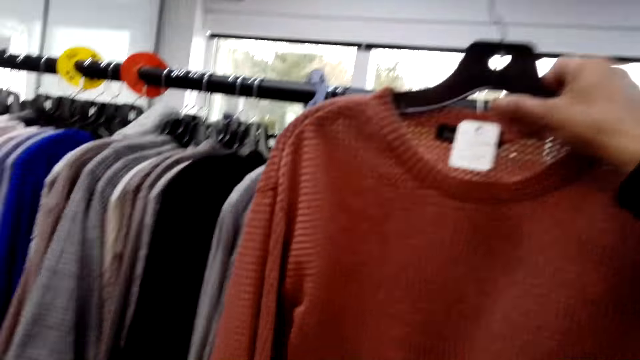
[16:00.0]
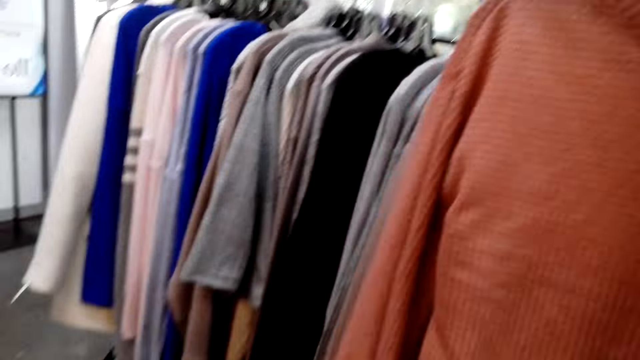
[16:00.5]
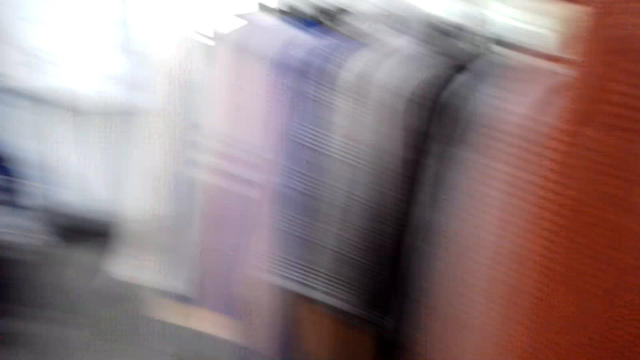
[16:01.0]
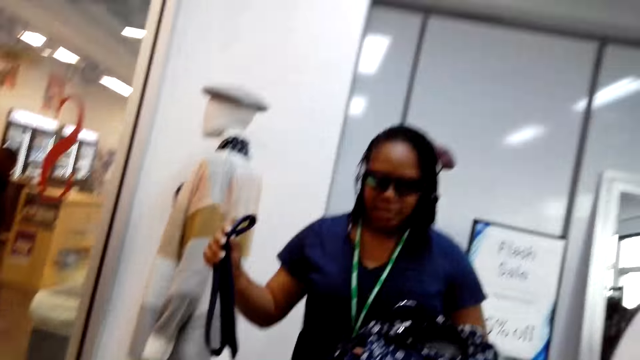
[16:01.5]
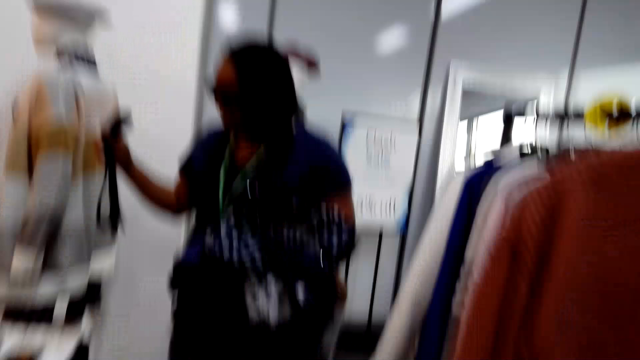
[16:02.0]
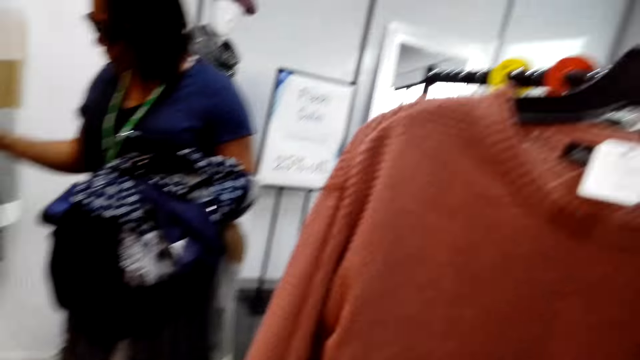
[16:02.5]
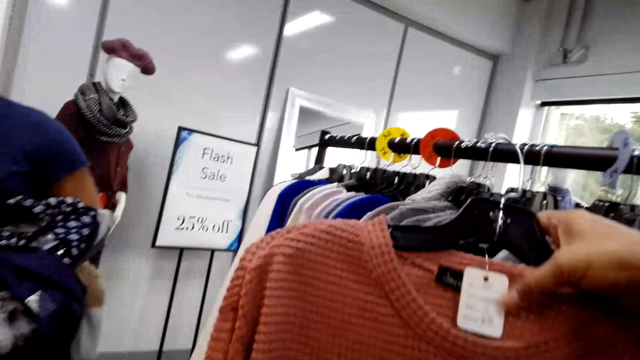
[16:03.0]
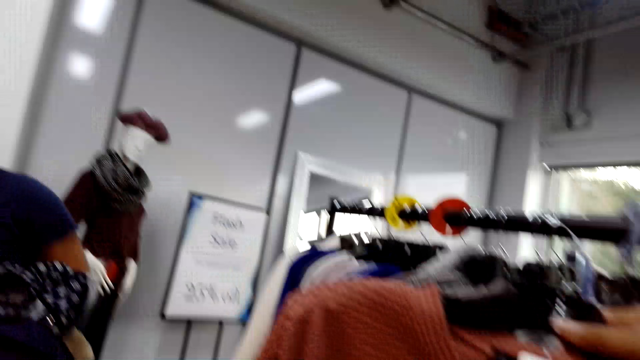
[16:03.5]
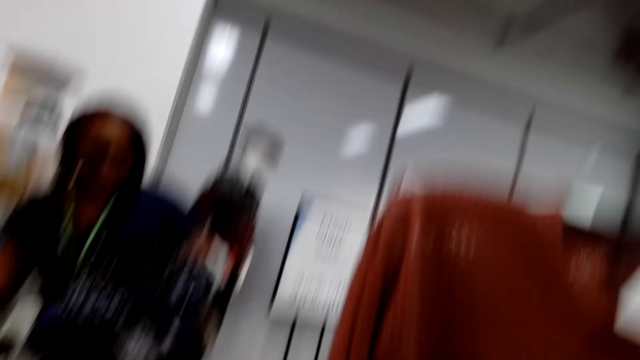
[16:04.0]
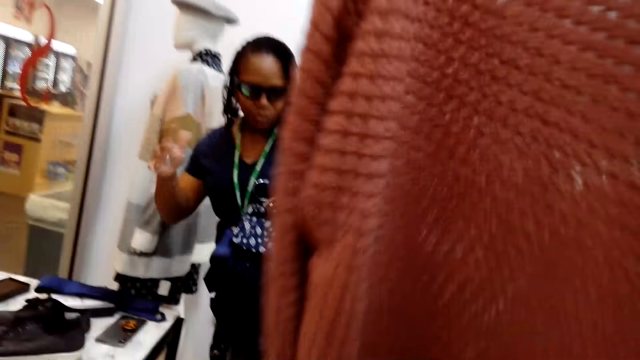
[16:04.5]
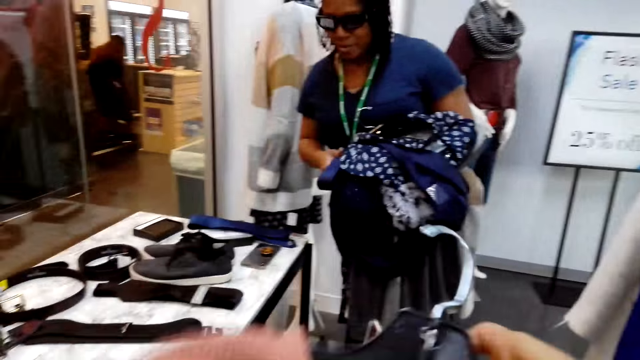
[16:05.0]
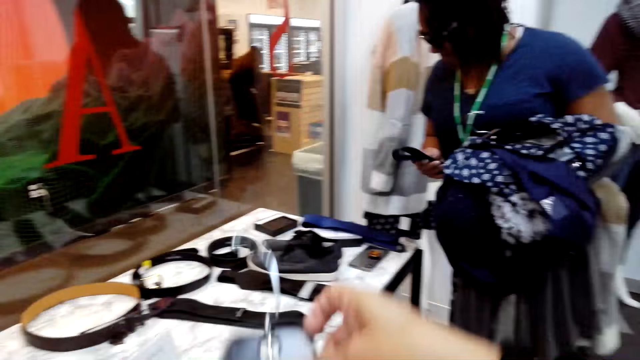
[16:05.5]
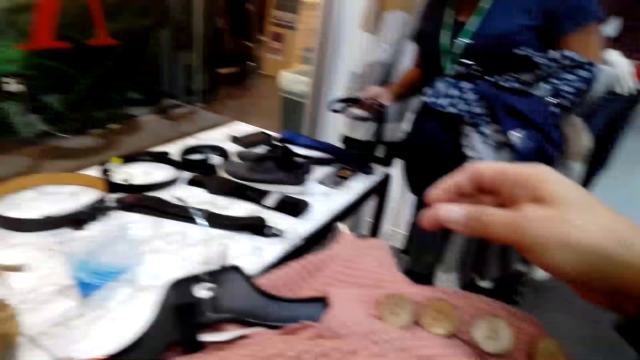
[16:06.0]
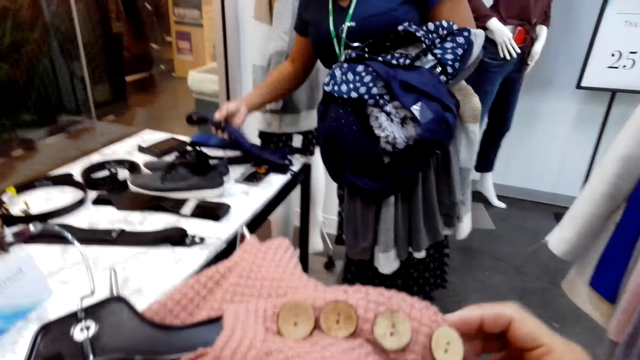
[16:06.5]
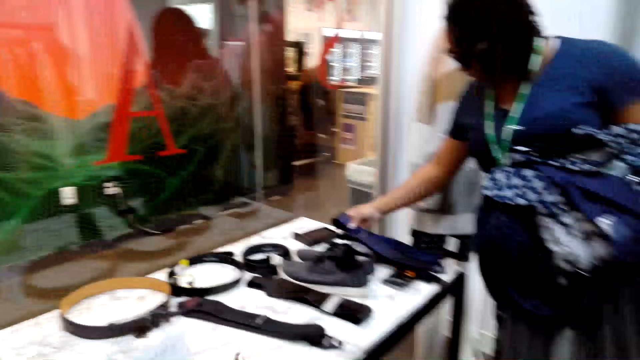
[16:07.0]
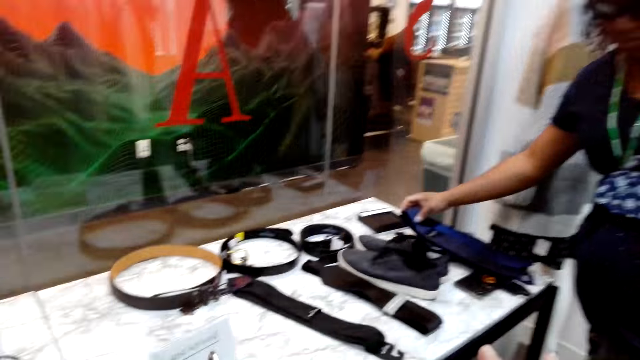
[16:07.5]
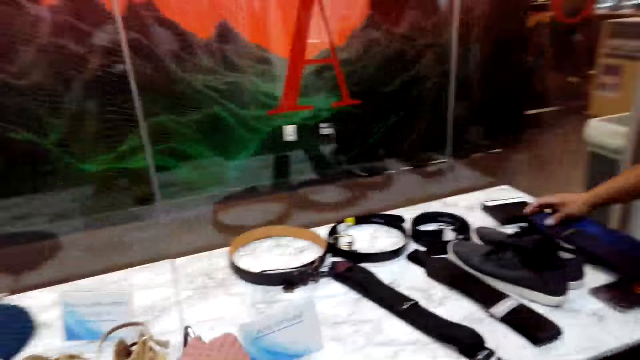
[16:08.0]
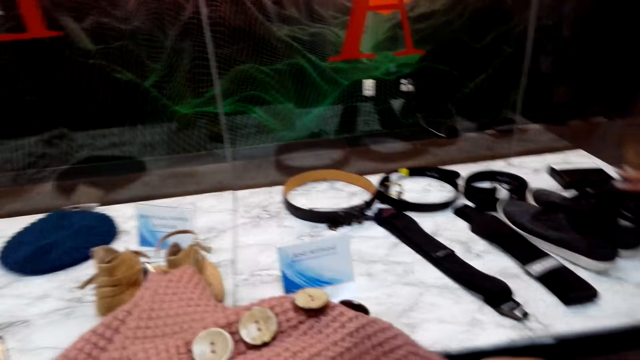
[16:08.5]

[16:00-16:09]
The camera wearer looks at the sweater. A woman holds a tie. She takes the tie from the other hand. The camera wearer puts the sweater in the bucket. The woman puts down the tie.

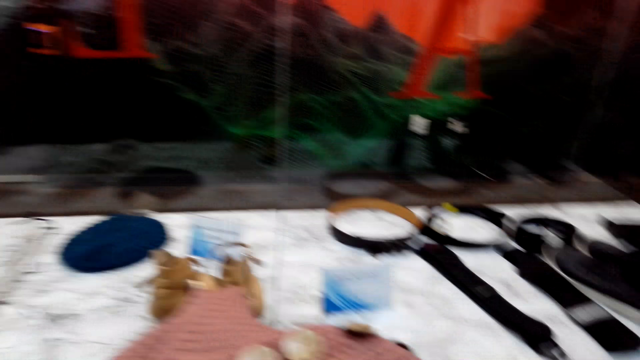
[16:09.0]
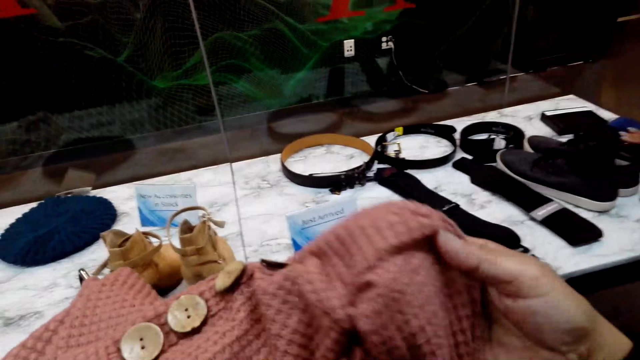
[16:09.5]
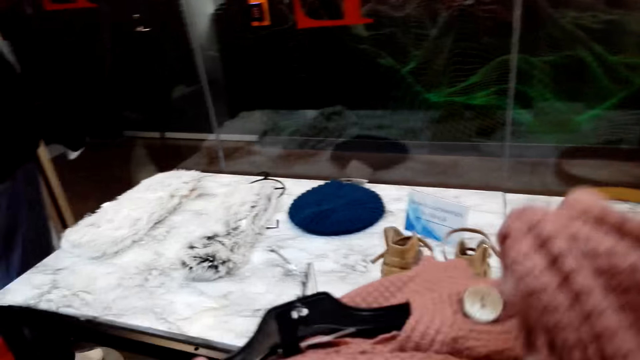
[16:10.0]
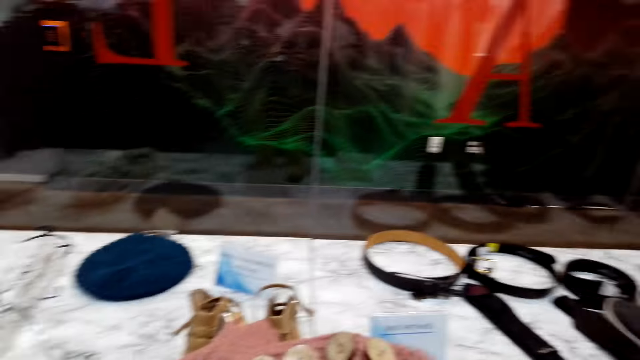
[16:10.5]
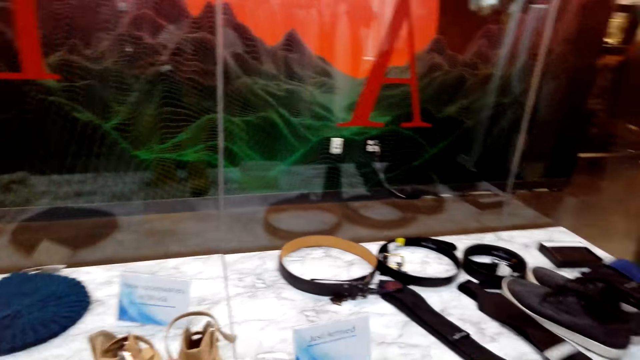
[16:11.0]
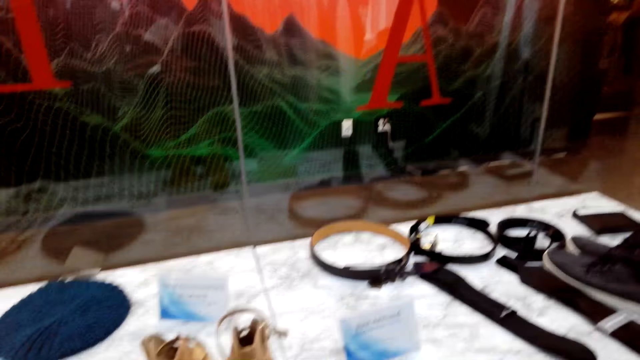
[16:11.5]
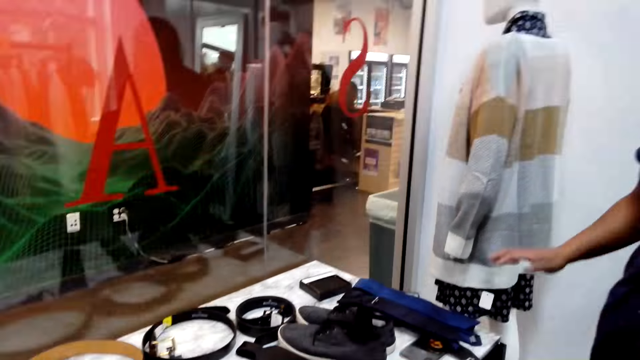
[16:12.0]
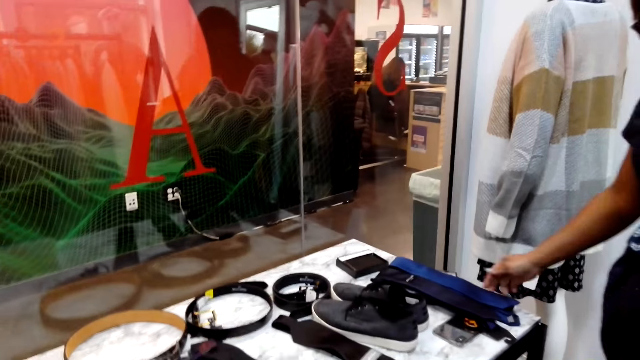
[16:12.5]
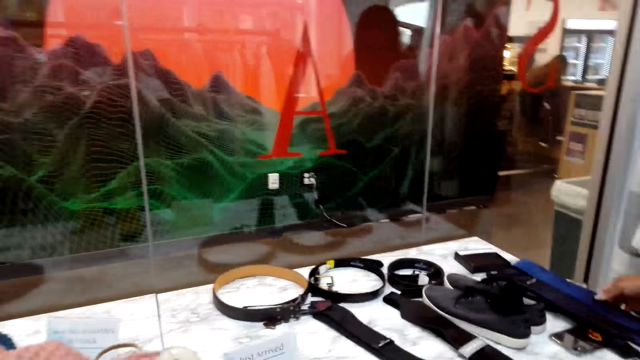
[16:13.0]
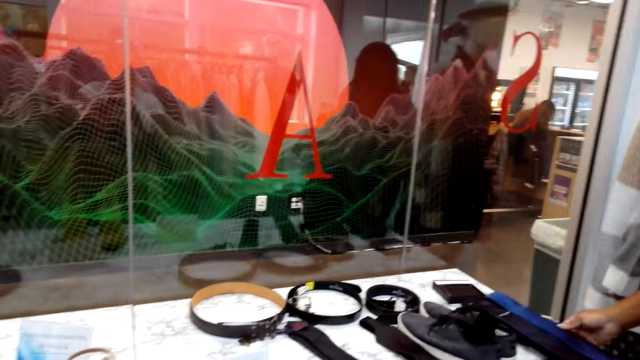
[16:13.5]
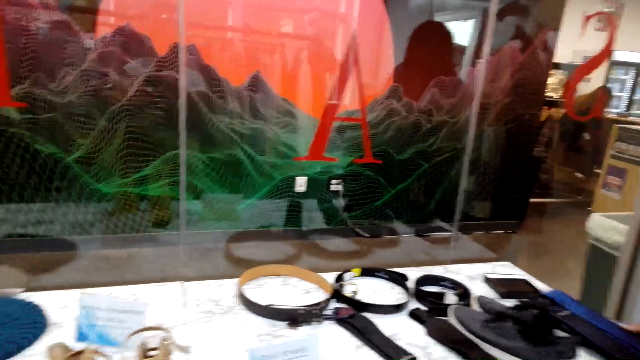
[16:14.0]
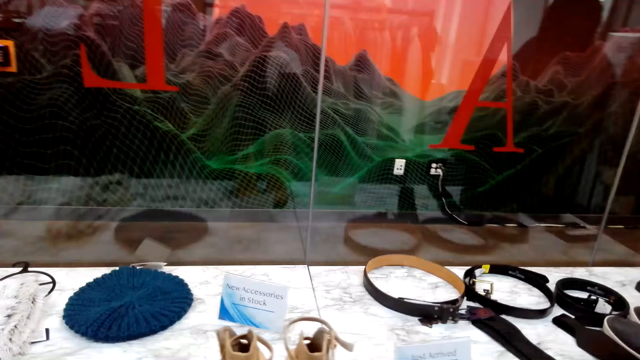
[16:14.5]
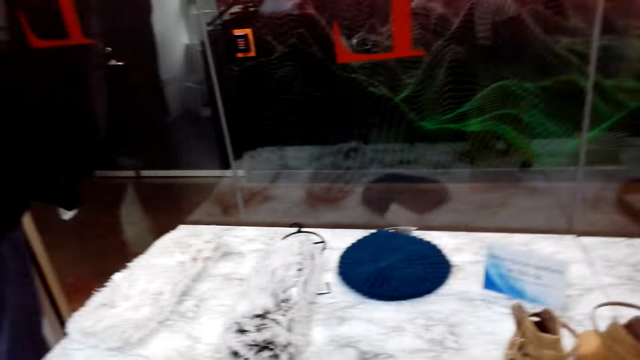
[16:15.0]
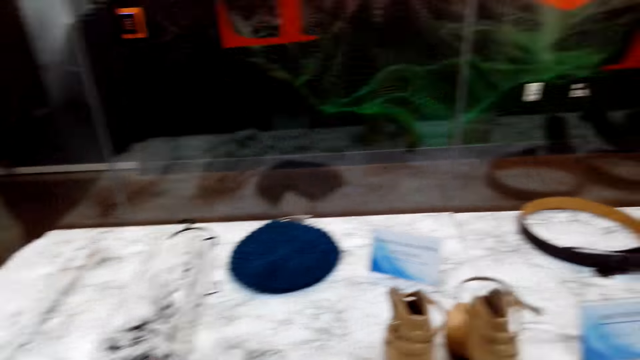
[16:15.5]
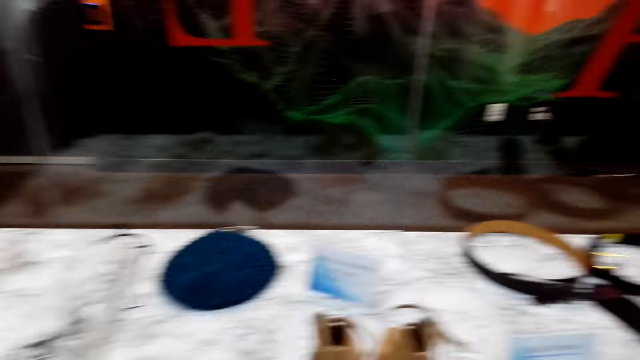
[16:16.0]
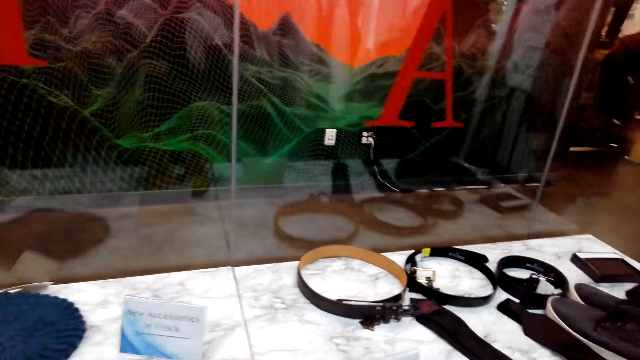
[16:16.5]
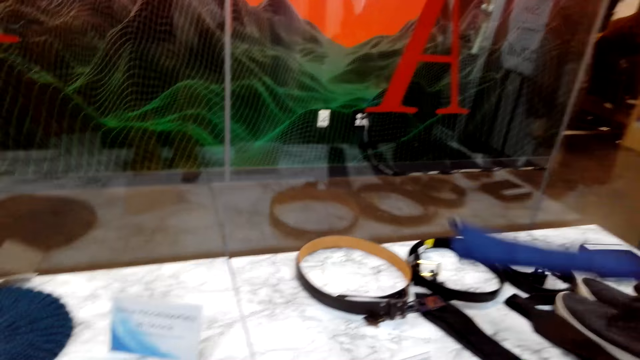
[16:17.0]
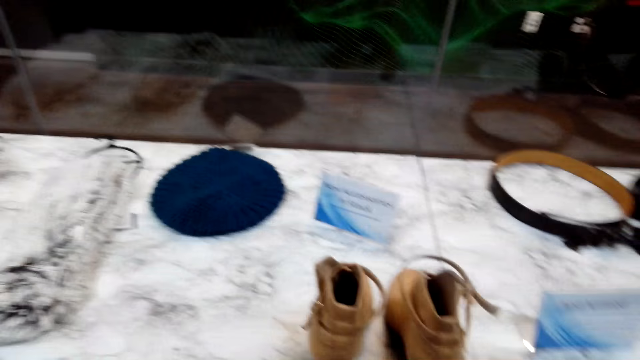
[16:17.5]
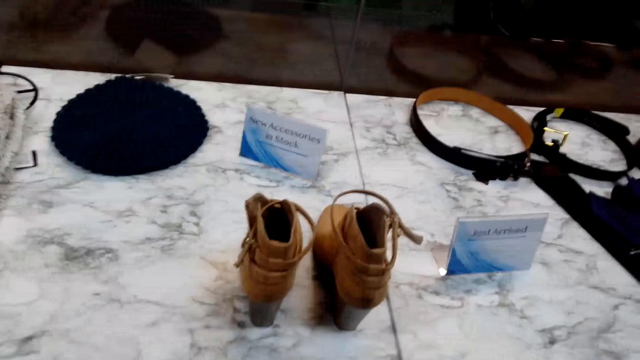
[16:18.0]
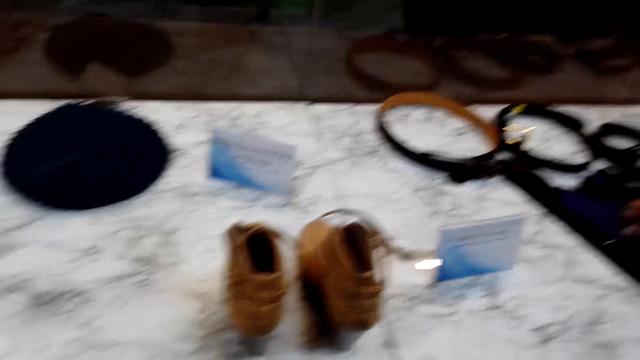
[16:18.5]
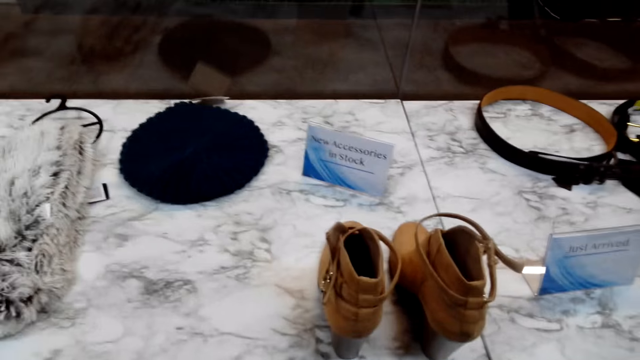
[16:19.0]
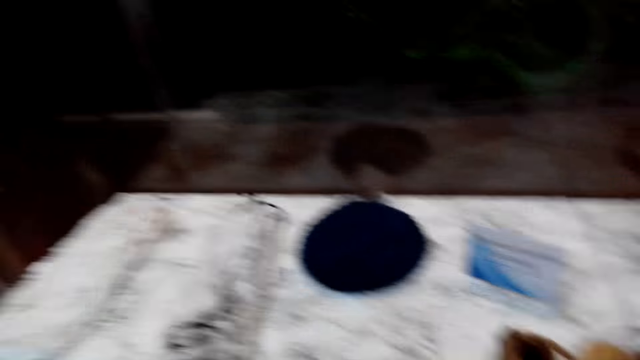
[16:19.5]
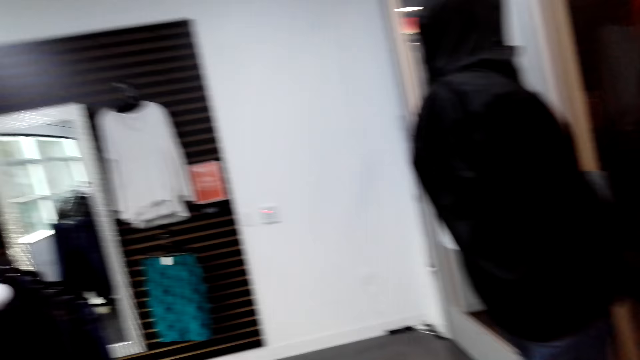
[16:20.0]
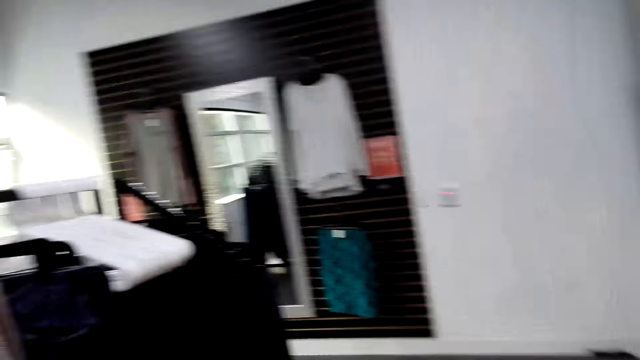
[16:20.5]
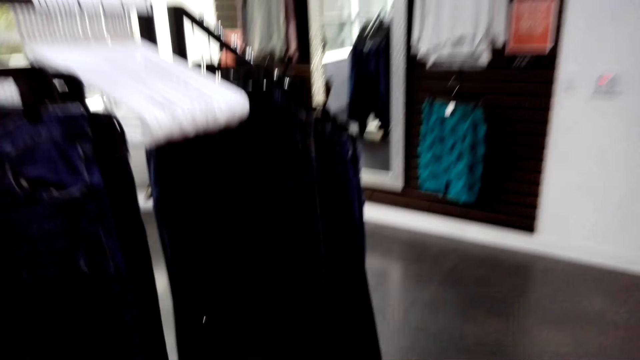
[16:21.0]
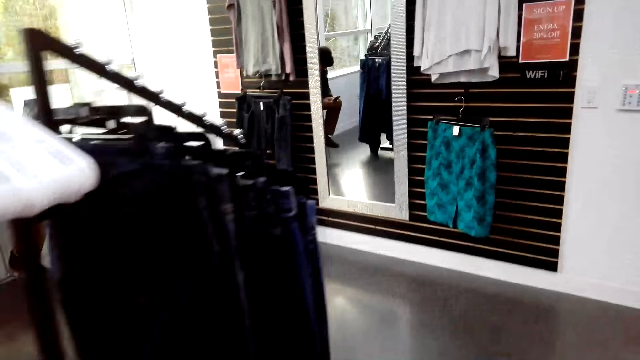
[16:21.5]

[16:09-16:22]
The camera wearer holds a cloth. They look around the shelf. A woman puts down a tie.
